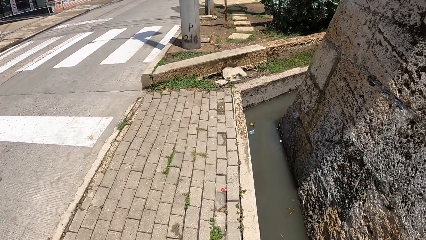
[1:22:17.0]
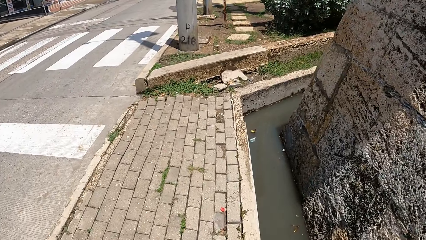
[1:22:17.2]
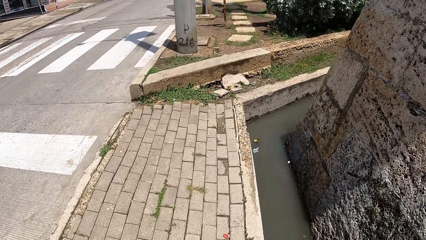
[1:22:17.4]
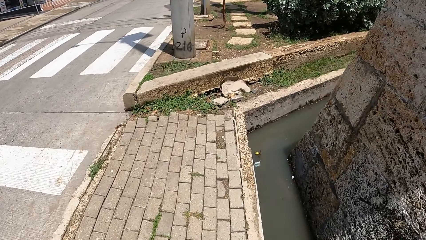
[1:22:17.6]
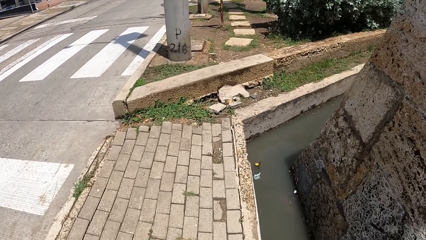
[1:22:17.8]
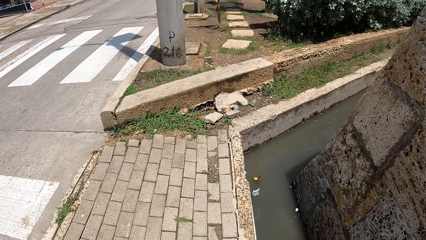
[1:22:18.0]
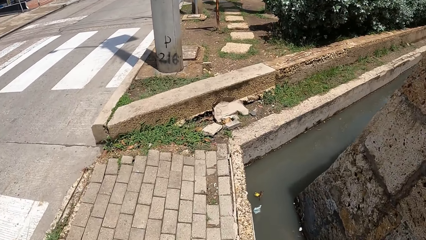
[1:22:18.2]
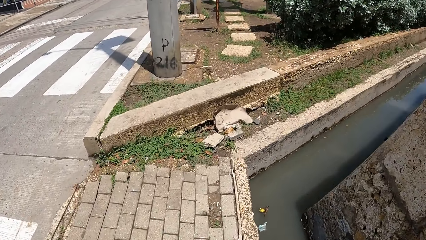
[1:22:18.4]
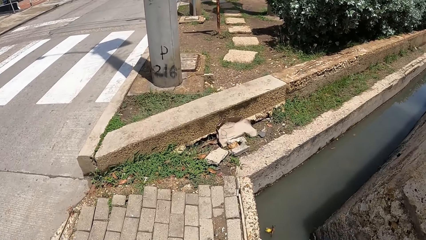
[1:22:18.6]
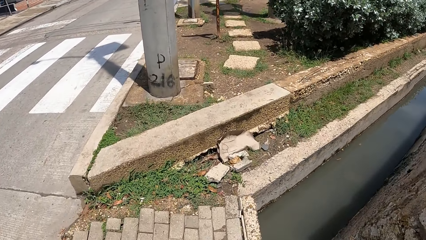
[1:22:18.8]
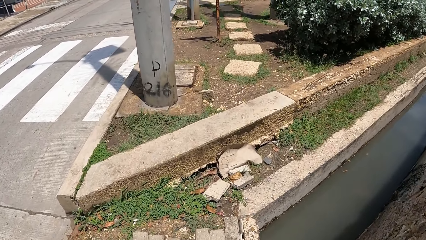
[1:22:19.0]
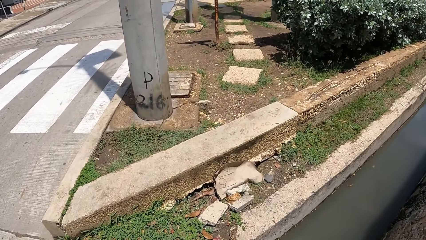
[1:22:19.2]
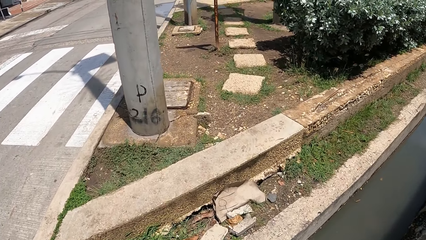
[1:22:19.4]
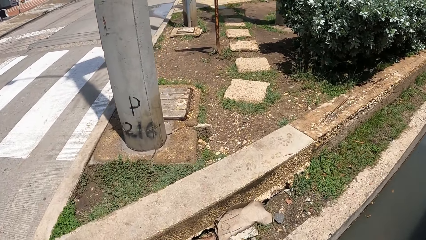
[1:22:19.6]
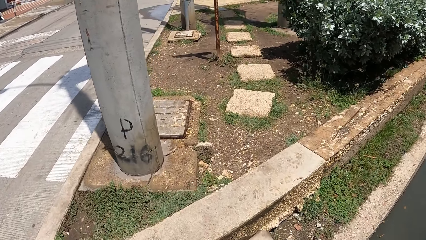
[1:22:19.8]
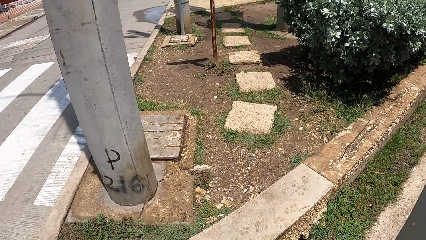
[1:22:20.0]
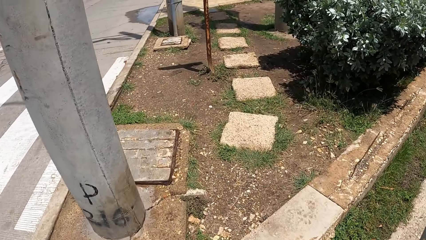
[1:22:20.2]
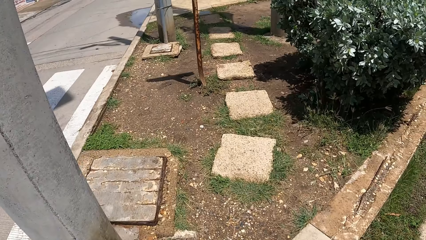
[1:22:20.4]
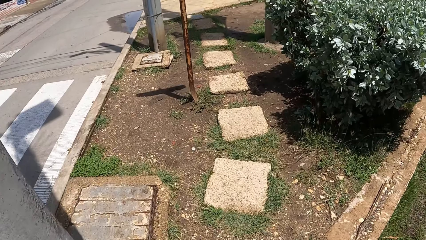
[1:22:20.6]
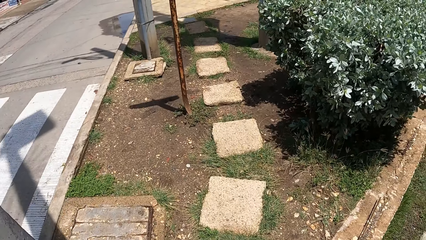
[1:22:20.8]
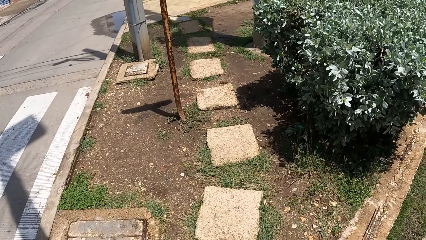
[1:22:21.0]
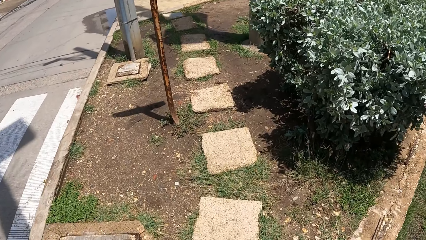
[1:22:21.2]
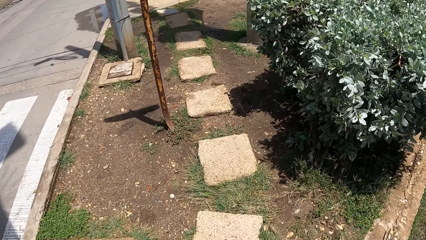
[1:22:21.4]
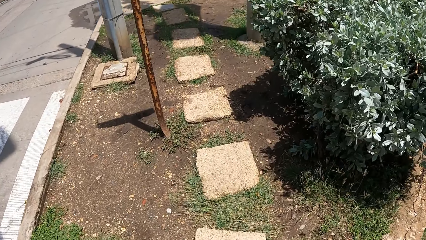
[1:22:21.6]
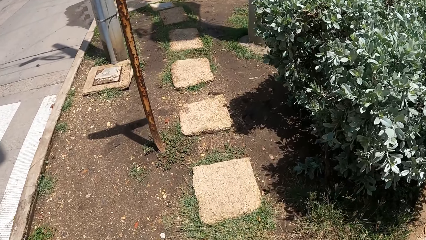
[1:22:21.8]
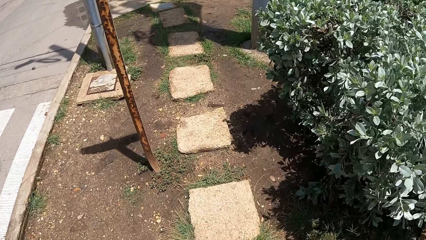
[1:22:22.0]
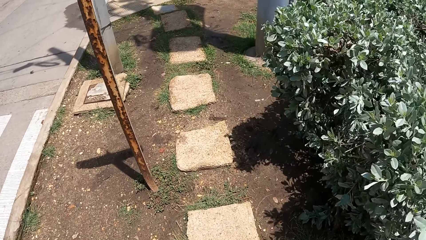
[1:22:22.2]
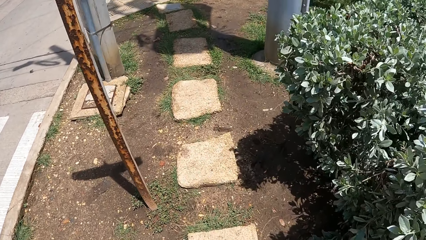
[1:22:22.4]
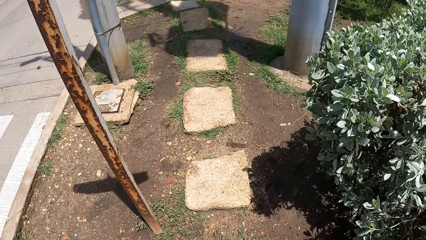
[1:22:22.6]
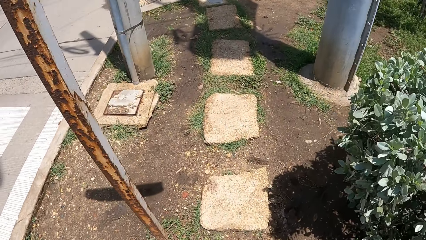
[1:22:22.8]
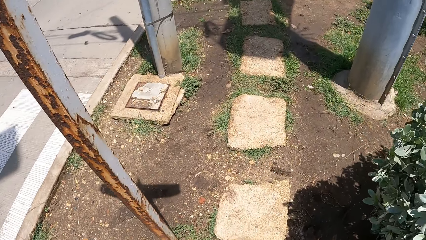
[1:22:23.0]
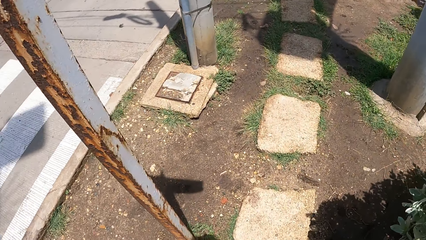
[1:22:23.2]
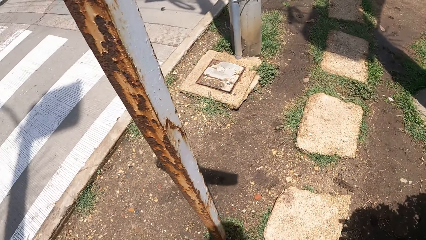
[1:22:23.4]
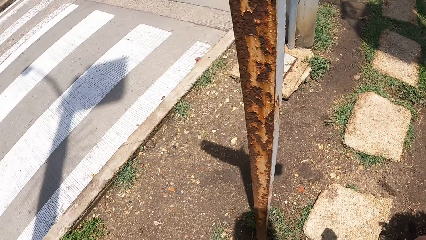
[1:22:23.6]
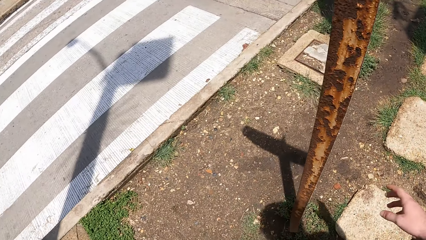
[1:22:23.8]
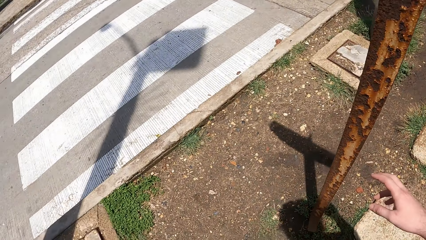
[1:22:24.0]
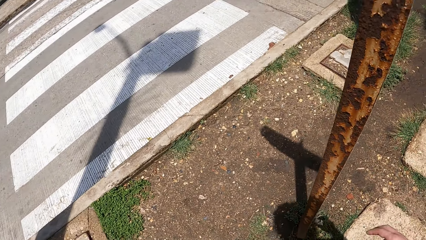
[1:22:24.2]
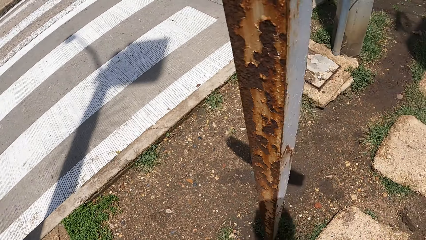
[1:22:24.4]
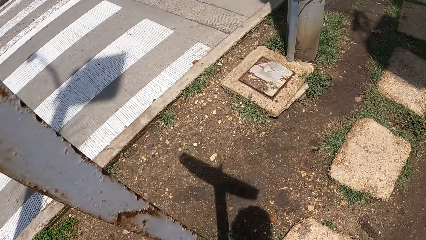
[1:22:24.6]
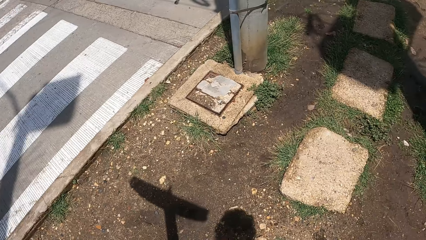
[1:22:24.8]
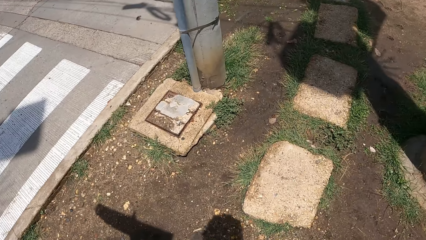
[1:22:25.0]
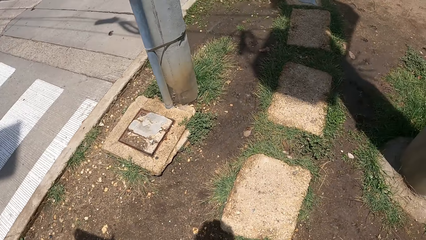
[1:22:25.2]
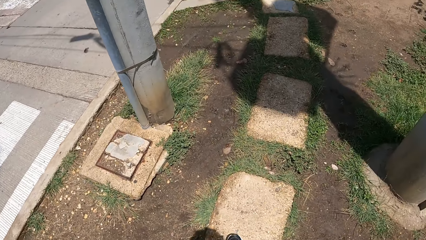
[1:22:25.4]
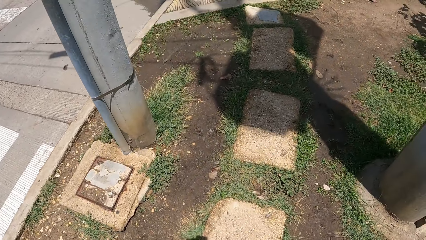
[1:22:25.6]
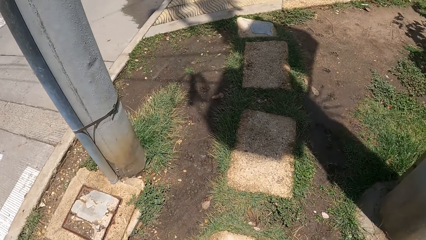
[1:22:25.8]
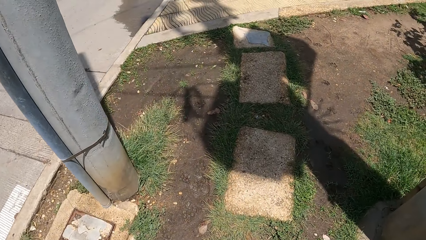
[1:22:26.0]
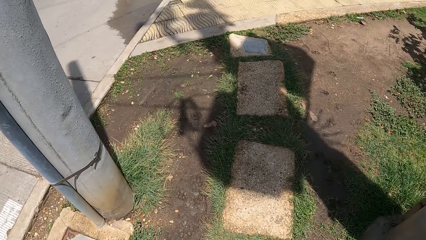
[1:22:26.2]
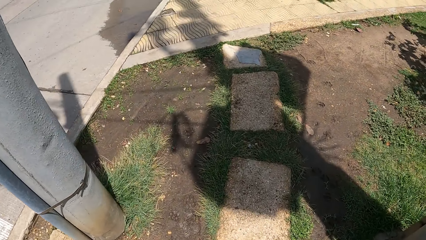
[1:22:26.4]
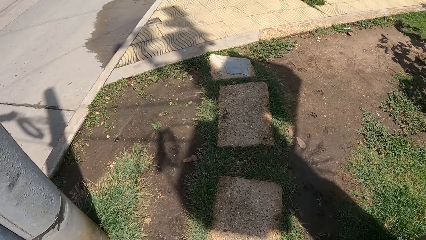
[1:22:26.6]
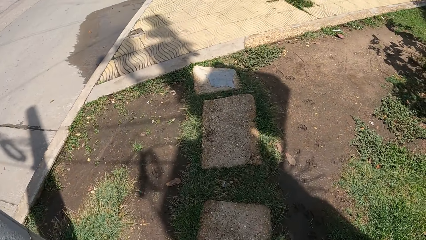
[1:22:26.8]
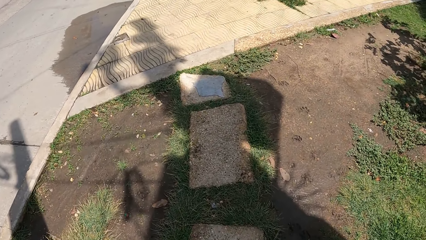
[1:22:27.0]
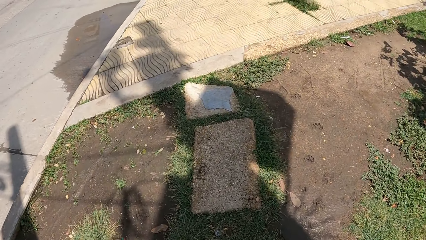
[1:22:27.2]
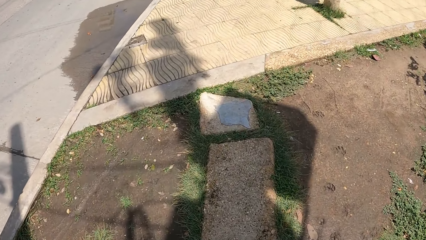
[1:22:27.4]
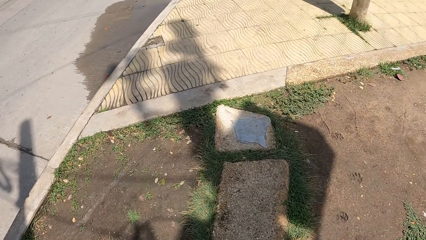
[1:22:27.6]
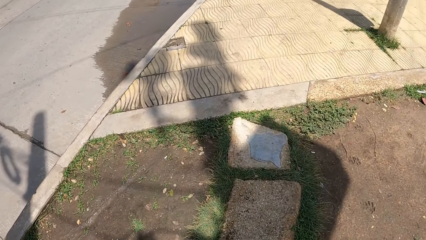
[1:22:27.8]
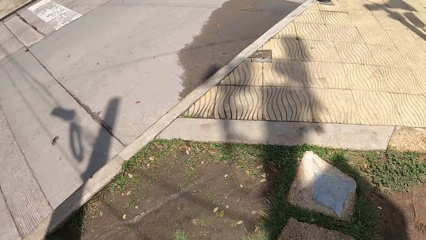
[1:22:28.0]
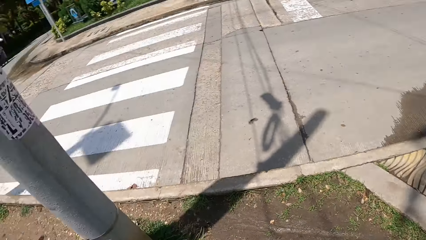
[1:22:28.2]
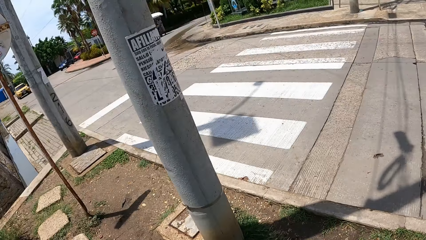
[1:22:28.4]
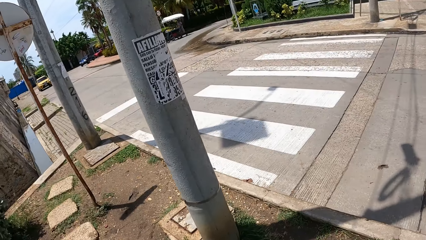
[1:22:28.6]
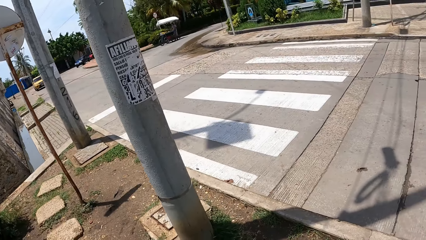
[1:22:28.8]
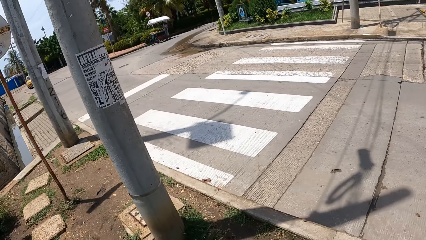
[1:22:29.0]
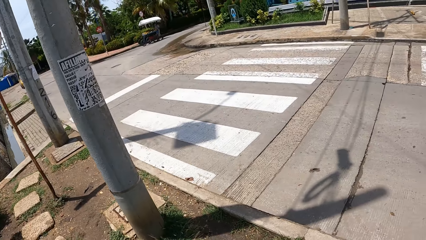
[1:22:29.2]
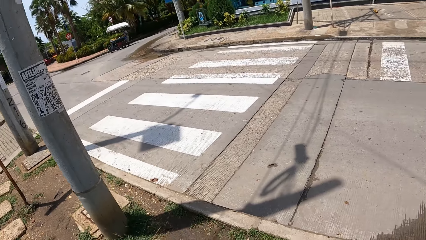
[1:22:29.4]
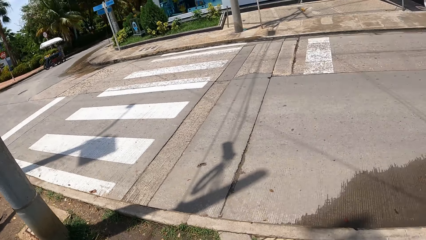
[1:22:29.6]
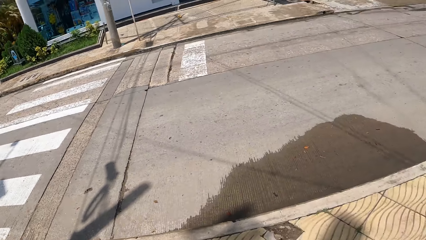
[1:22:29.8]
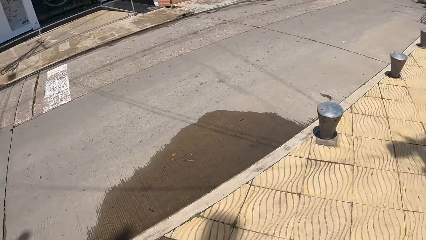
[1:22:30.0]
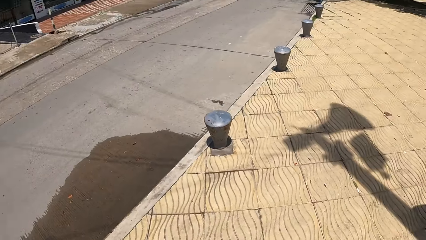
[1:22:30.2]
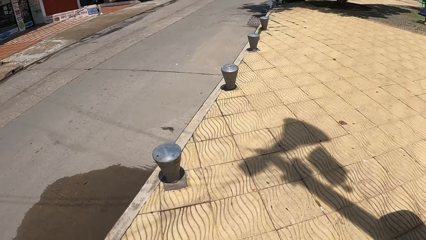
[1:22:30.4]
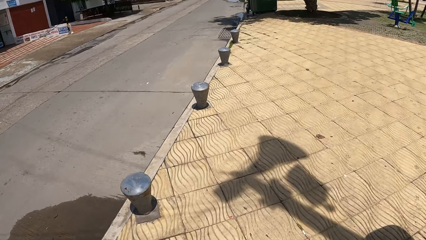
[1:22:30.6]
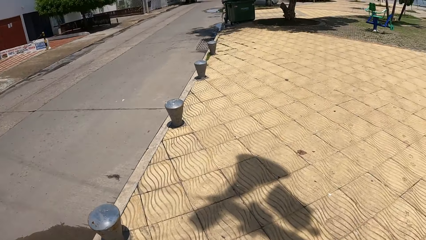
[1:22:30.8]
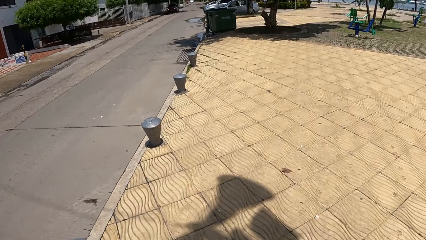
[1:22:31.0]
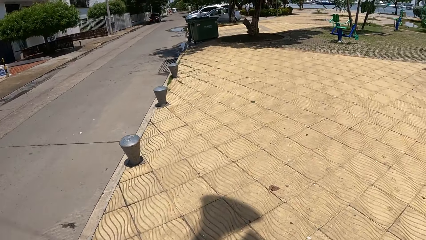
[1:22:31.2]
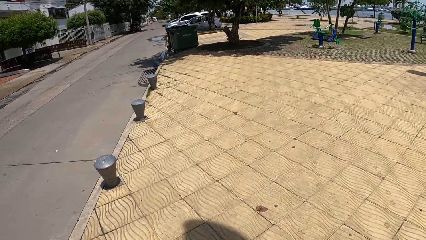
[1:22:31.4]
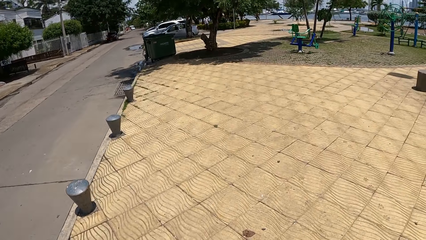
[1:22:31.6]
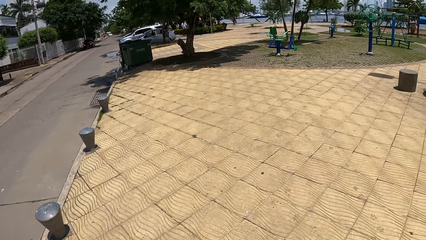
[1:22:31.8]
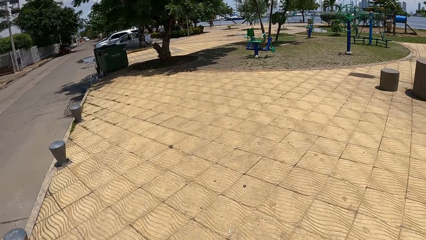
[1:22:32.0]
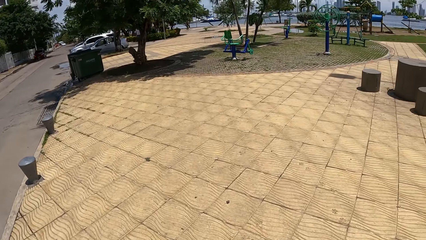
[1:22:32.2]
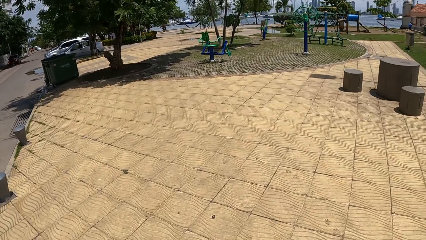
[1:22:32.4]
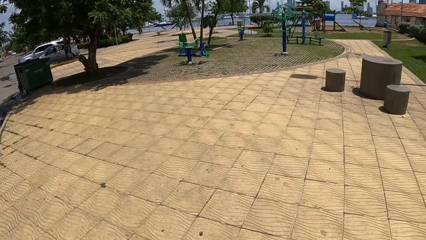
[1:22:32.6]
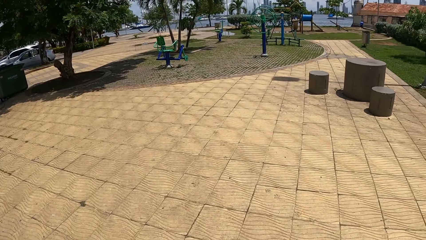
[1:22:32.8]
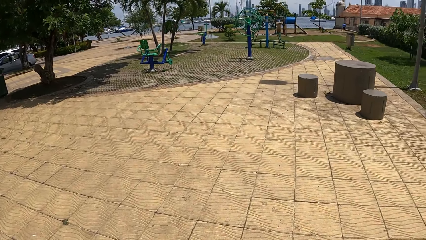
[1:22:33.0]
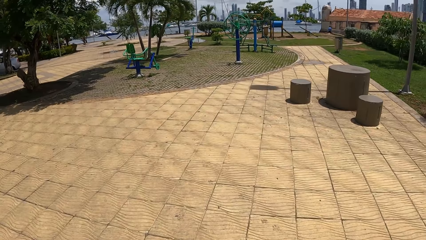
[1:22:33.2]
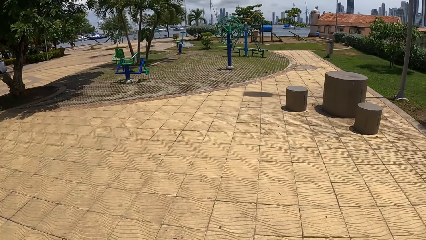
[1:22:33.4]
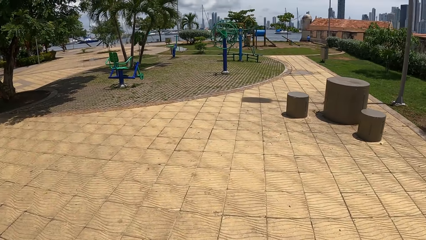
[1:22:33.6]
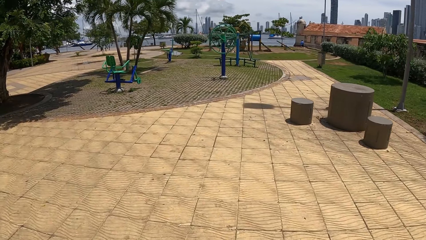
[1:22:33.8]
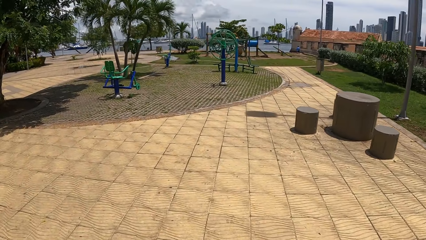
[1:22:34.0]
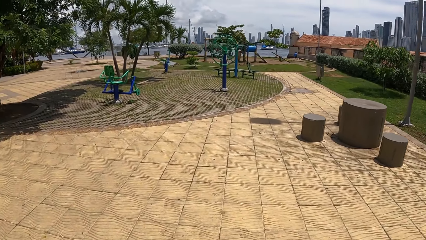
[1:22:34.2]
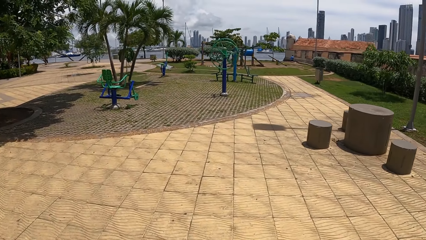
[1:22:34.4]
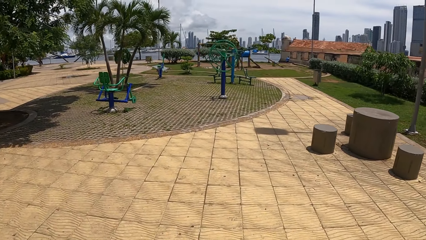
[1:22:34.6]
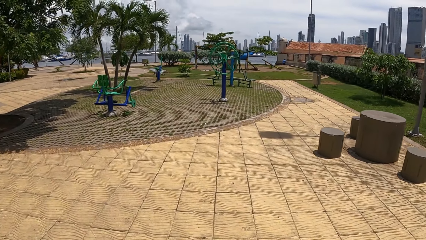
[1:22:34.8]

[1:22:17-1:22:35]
The camera wearer walks around and looks around. They look around again. They walk around.
